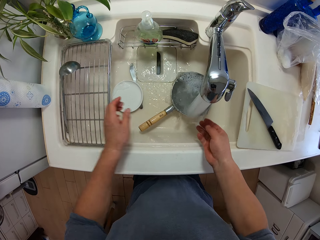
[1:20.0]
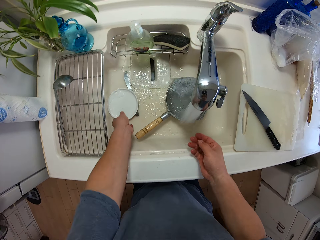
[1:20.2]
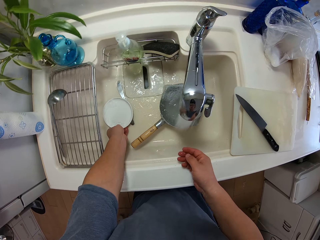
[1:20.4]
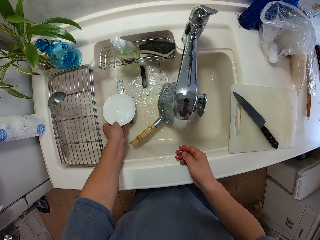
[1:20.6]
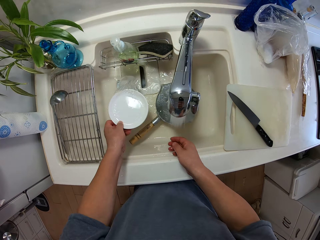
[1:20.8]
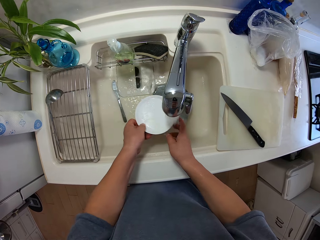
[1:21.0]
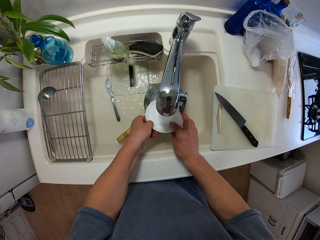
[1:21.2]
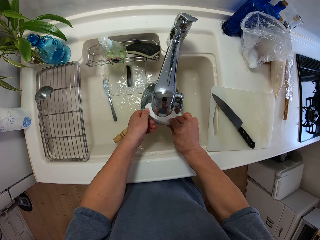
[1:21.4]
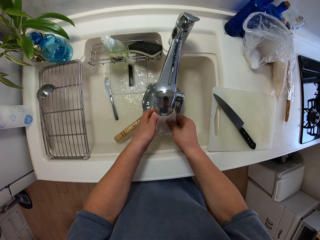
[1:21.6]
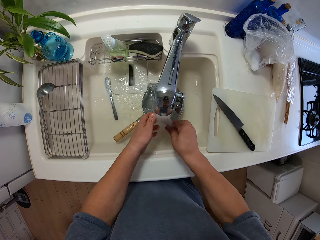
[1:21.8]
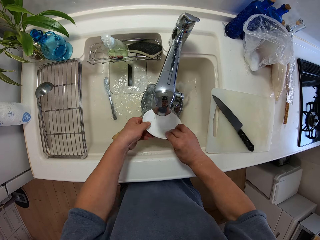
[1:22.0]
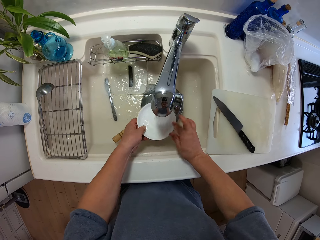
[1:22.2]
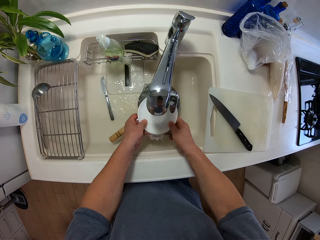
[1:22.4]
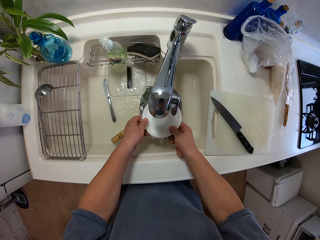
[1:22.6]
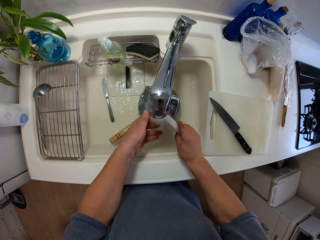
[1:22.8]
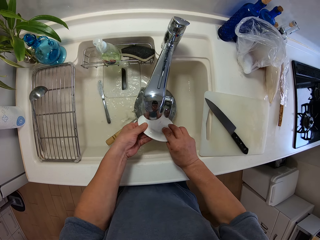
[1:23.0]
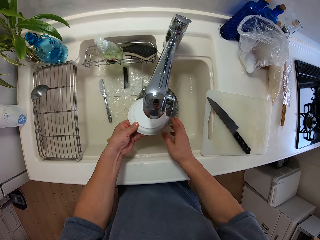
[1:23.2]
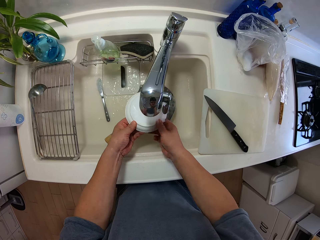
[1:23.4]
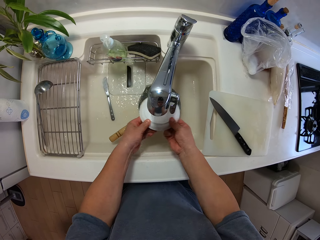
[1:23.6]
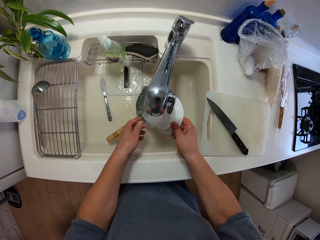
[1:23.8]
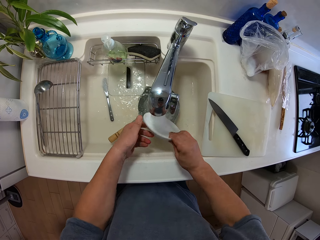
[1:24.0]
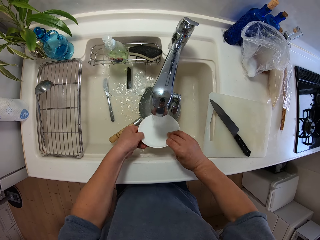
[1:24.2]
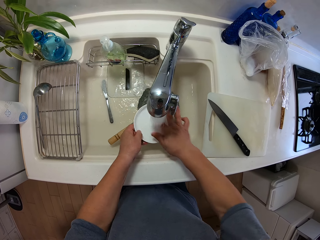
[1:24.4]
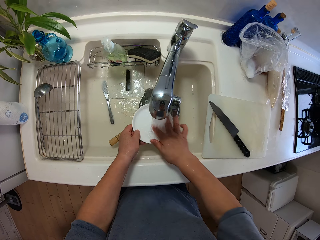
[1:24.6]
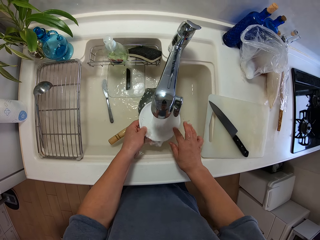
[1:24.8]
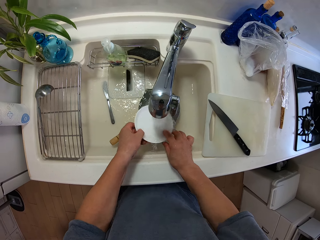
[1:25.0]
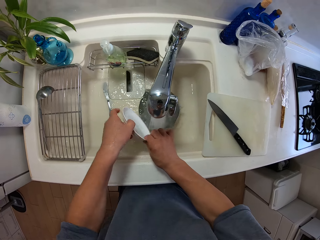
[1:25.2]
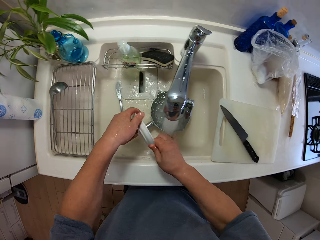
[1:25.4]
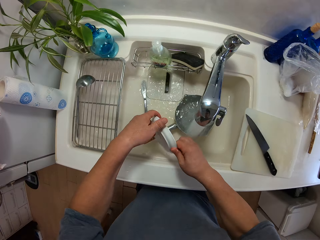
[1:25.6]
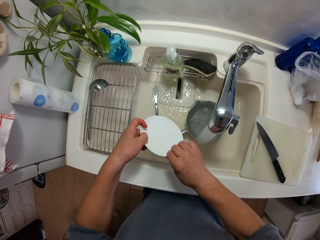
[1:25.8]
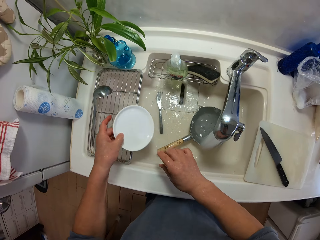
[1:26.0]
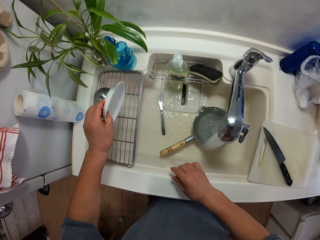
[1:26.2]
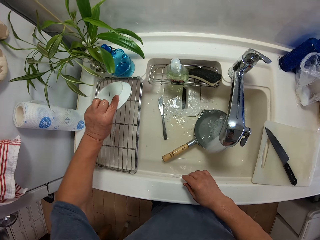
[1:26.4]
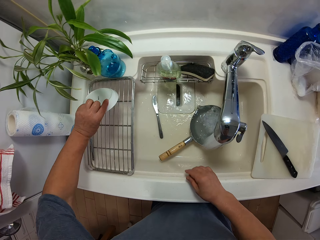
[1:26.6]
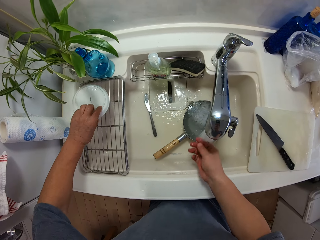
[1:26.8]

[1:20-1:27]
The camera wearer places the serving spoon in the wire rack. They pick the saucer from the sink. They clean the saucer plate. They place the saucer plate on the wire rack.

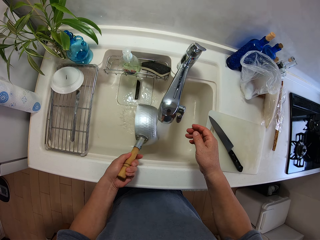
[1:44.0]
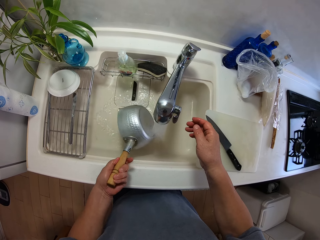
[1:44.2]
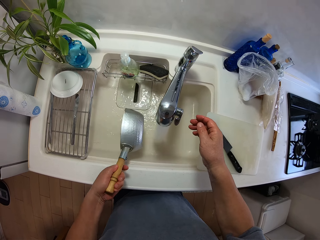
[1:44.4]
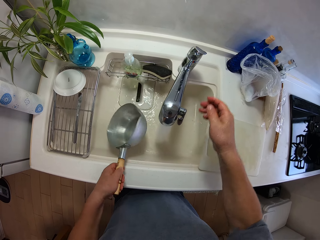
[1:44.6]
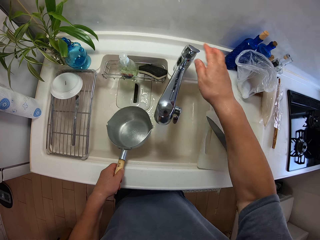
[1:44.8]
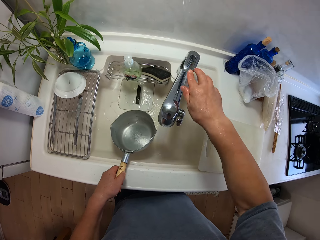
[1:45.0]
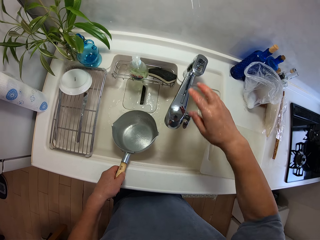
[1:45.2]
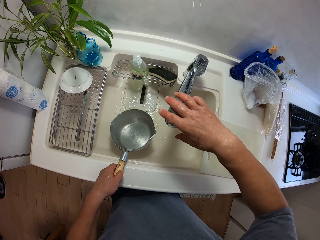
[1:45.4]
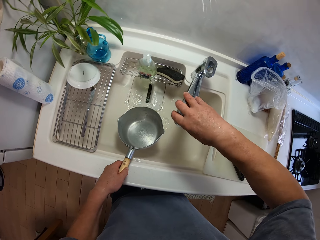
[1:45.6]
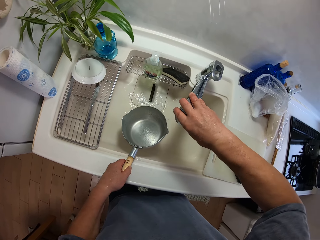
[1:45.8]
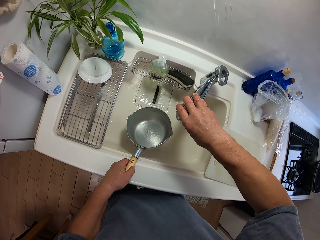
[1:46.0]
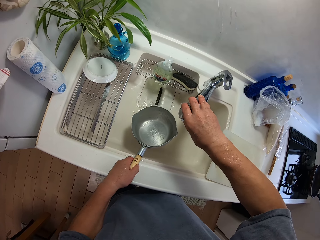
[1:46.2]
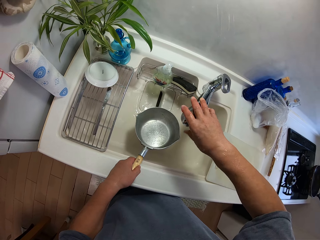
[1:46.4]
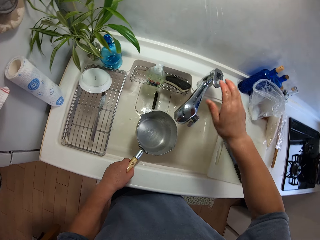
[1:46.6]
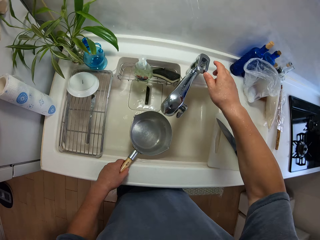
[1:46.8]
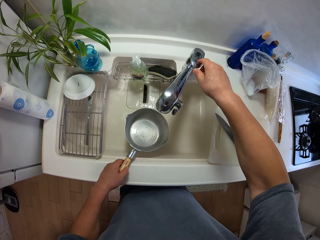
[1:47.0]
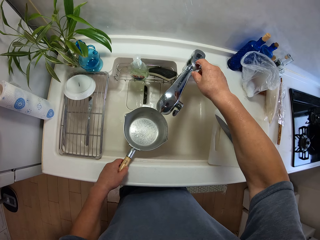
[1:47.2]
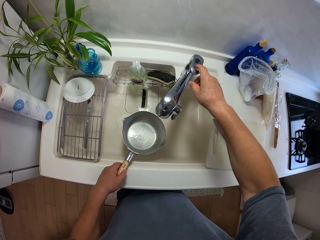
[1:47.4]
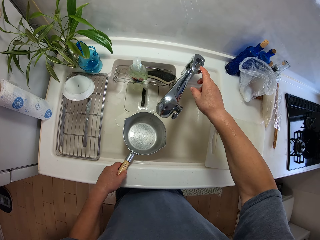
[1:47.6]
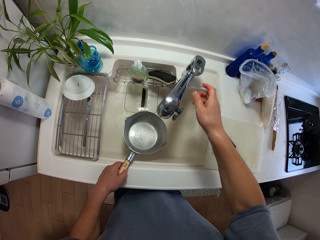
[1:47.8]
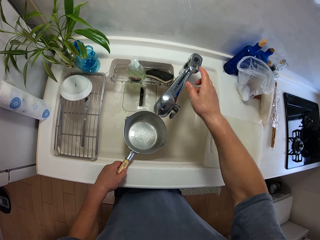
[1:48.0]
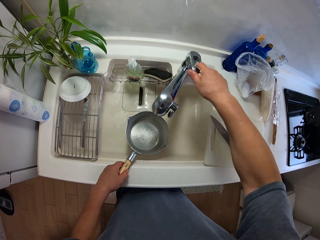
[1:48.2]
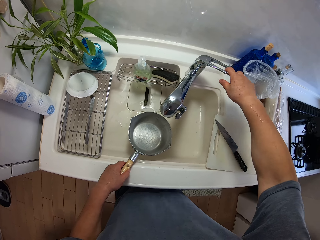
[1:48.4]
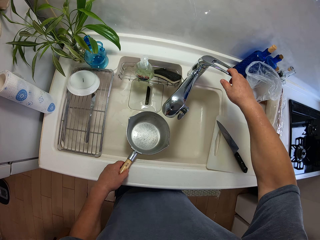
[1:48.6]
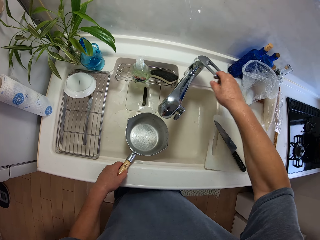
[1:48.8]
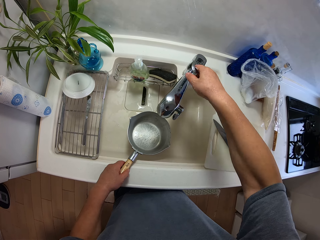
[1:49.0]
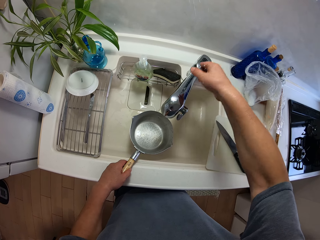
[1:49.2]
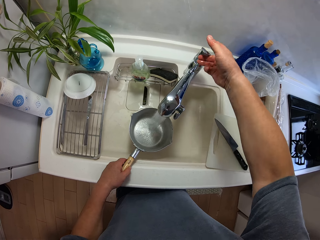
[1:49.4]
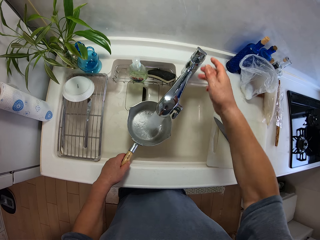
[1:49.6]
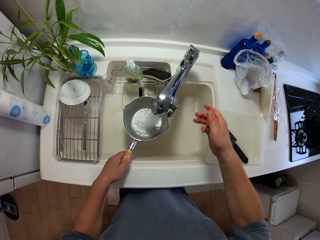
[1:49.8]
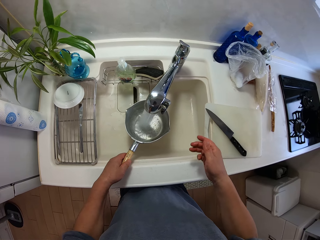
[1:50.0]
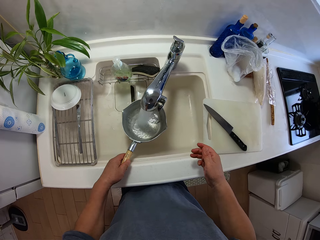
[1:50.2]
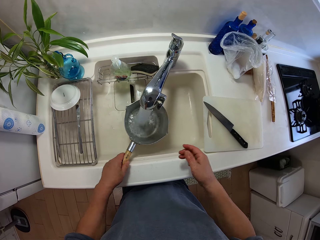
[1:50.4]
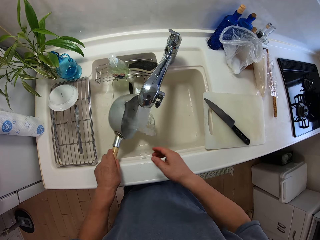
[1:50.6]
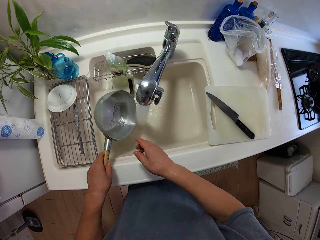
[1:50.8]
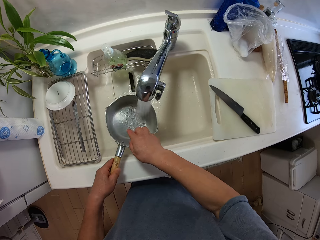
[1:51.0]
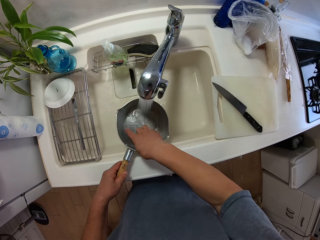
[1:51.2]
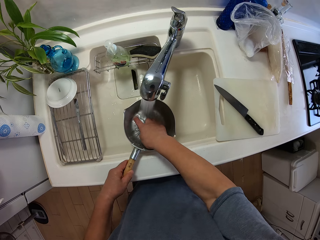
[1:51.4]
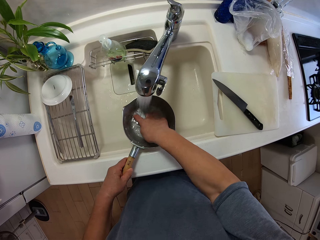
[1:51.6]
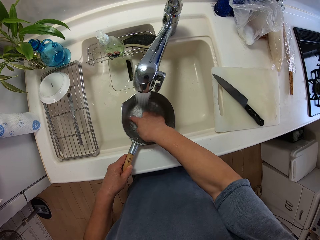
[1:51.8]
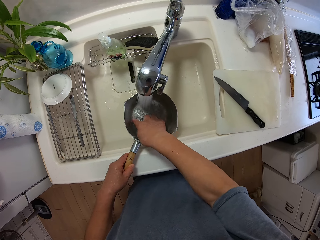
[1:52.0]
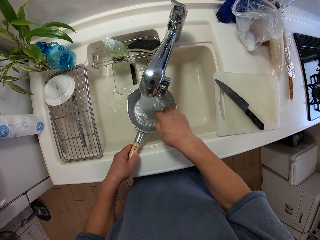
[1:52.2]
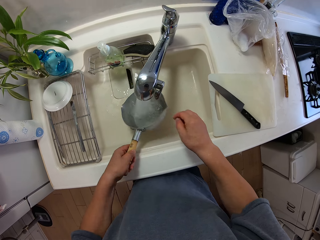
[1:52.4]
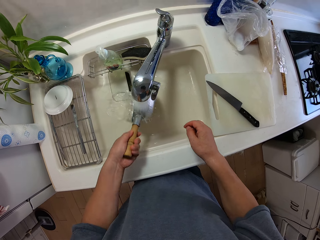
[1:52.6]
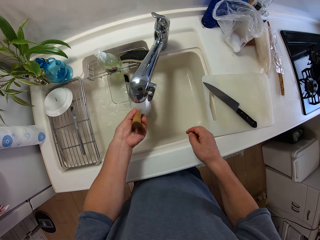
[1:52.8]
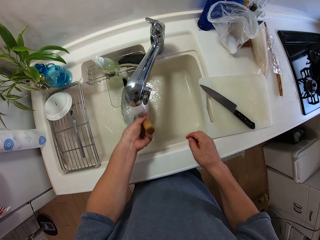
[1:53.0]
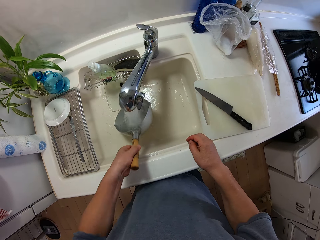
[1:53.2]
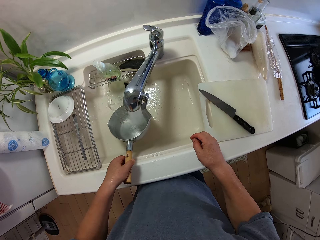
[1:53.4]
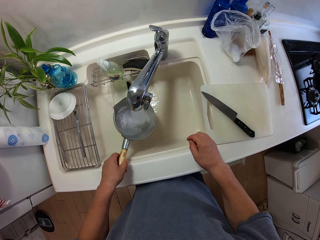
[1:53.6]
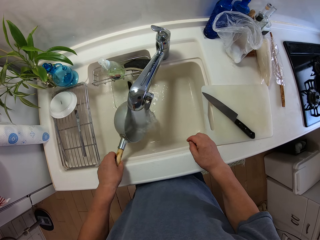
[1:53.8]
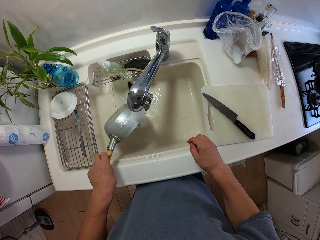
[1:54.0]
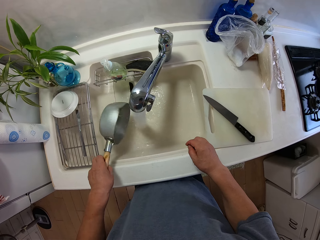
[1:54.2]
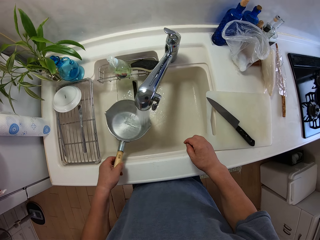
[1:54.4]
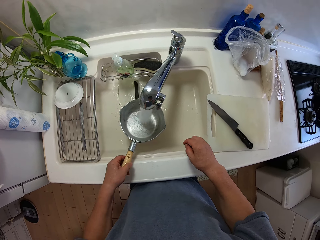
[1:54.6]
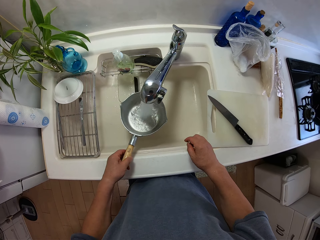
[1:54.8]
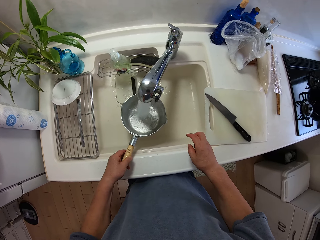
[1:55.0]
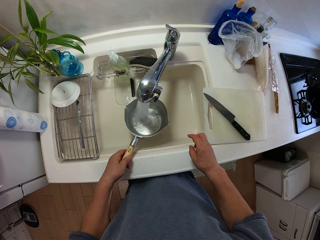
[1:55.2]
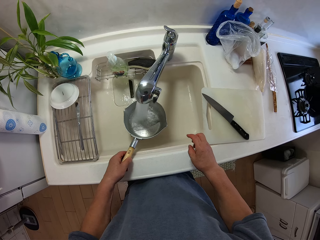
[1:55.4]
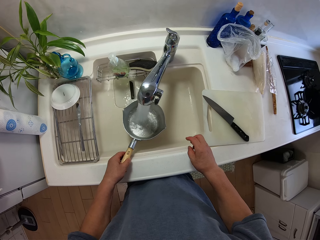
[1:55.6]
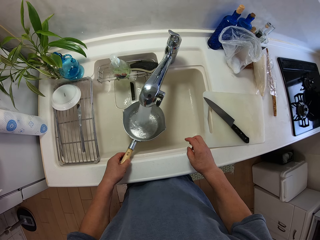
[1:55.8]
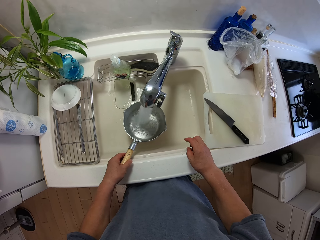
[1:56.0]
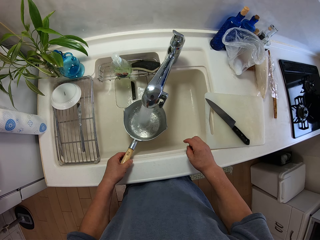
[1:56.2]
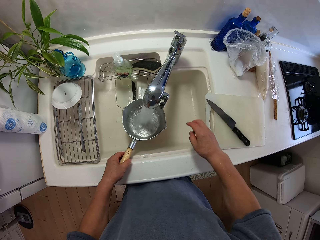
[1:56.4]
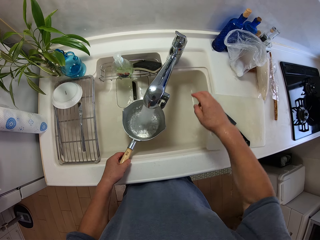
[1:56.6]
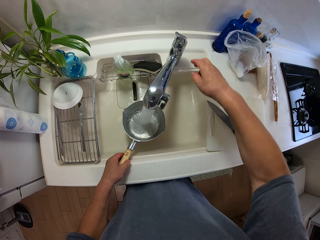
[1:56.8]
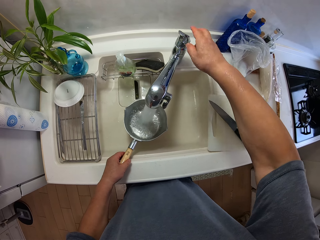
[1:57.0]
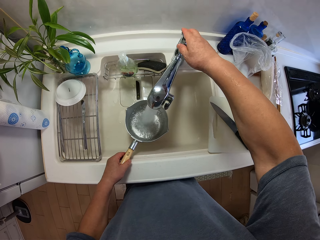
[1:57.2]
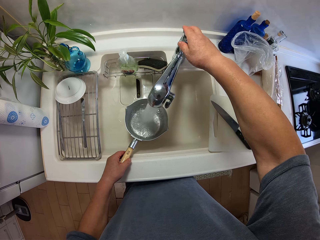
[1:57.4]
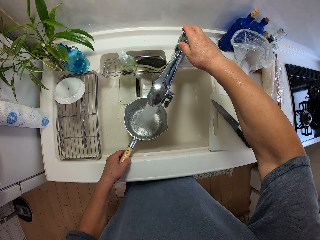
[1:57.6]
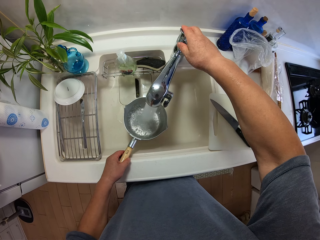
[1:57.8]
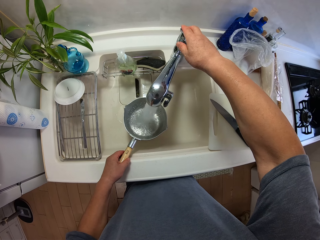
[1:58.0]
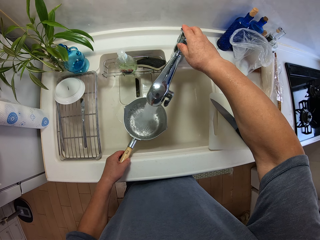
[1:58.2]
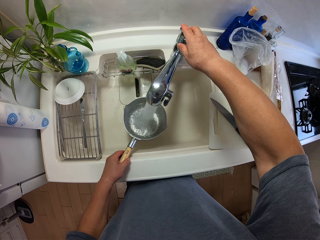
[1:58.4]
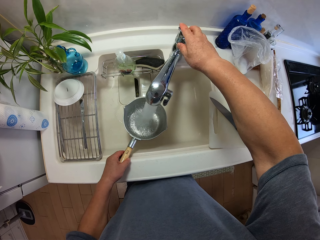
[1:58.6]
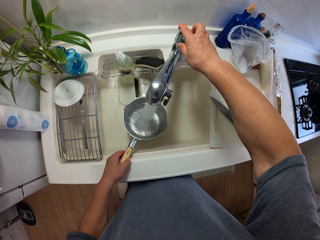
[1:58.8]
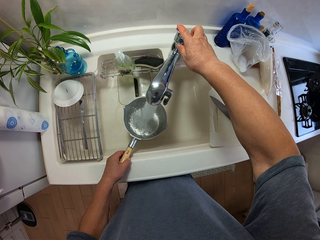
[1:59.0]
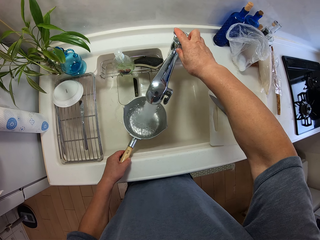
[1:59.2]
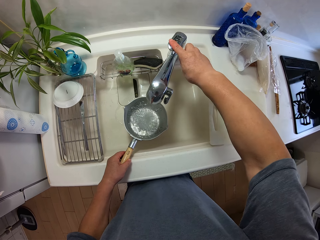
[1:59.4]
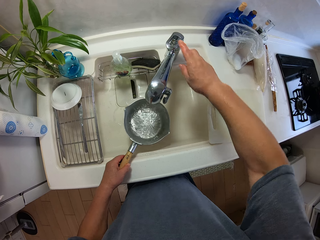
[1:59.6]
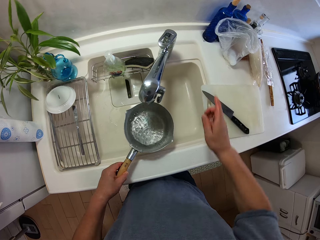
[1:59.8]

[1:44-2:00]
The camera wearer closes the tap. He twists the tap to the right. He opens the tap. He fetches water with the cooking pot. He pours water from the cooking pot. He rubs the cooking pot with his finger. He cleans the cooking pot. He fetches water in the cooking pot. He holds the tap.
